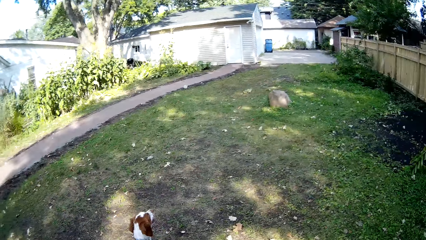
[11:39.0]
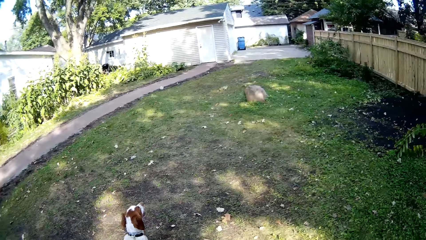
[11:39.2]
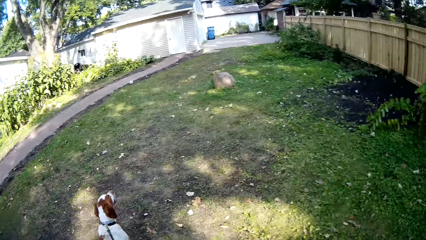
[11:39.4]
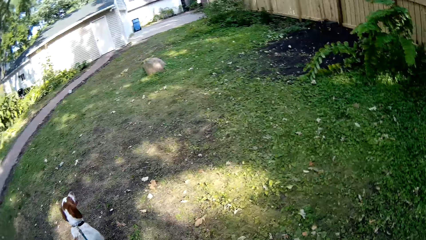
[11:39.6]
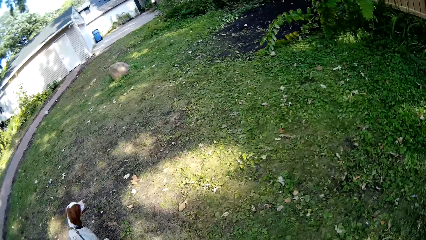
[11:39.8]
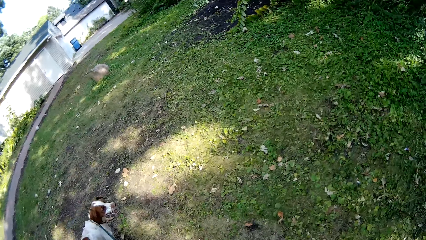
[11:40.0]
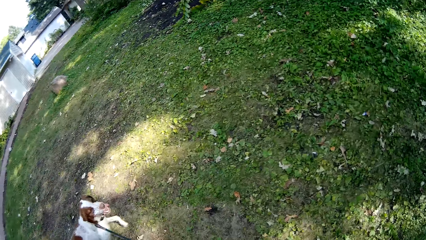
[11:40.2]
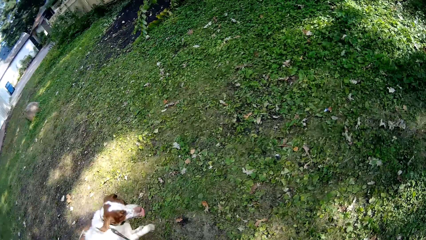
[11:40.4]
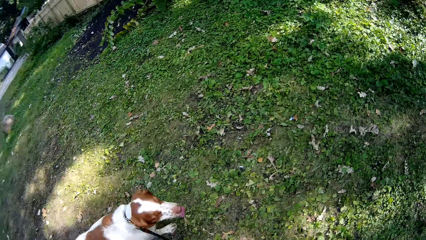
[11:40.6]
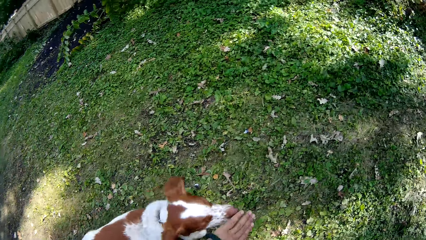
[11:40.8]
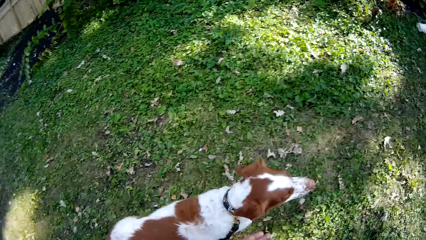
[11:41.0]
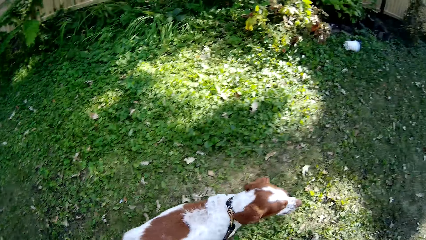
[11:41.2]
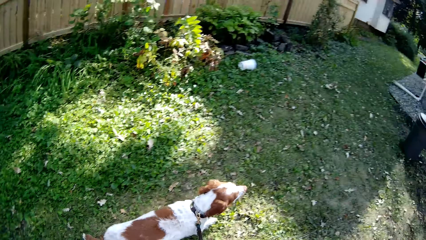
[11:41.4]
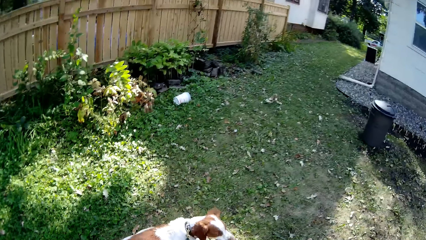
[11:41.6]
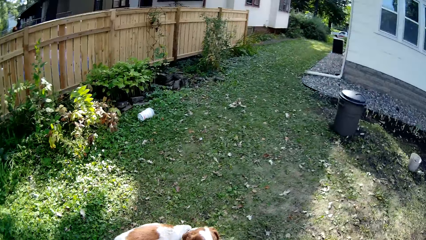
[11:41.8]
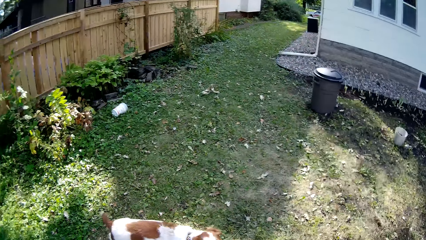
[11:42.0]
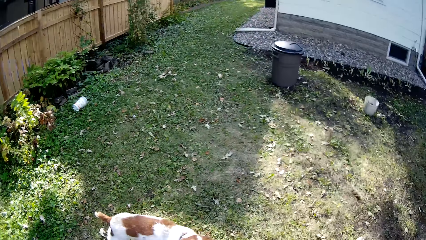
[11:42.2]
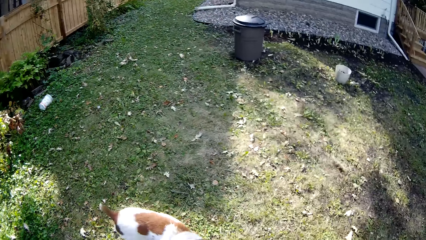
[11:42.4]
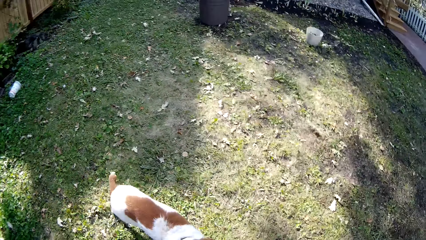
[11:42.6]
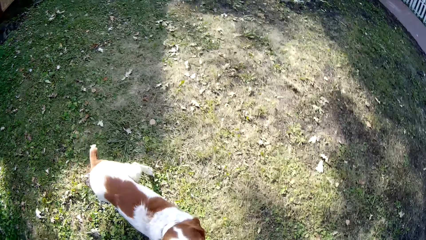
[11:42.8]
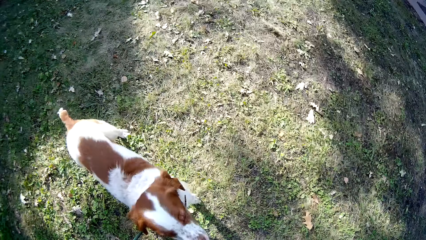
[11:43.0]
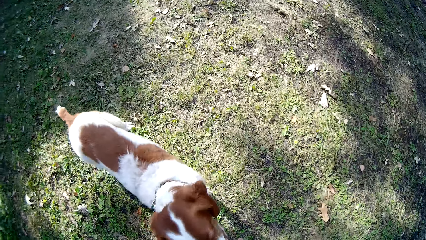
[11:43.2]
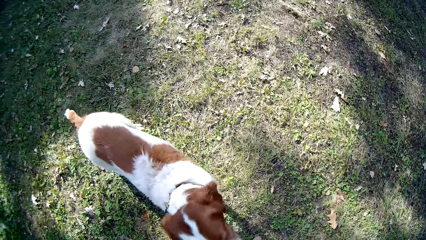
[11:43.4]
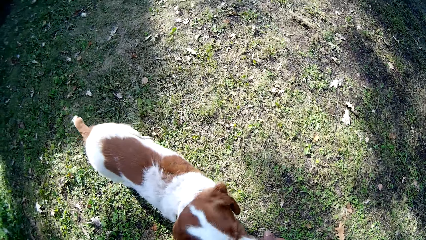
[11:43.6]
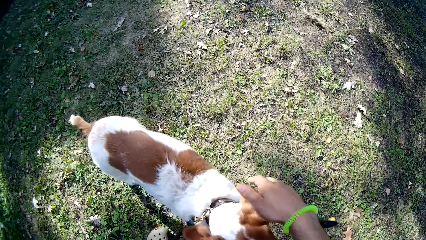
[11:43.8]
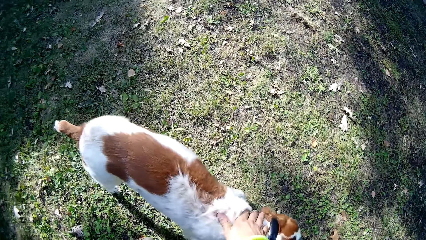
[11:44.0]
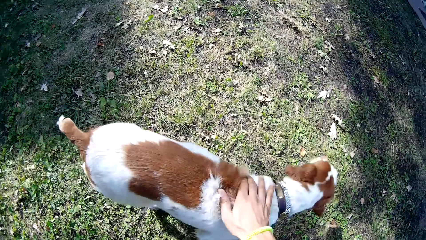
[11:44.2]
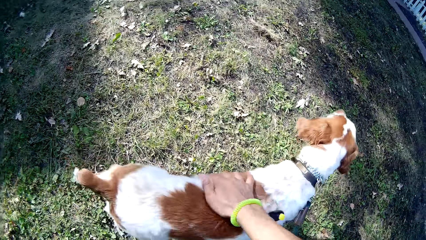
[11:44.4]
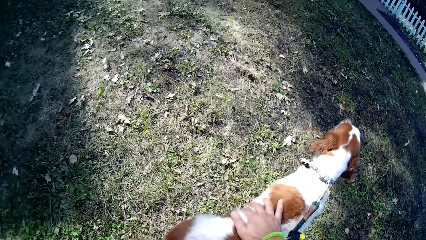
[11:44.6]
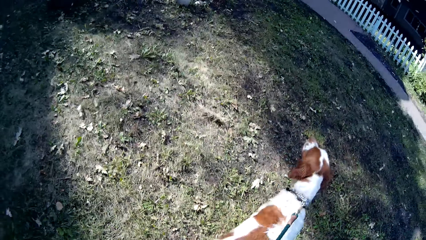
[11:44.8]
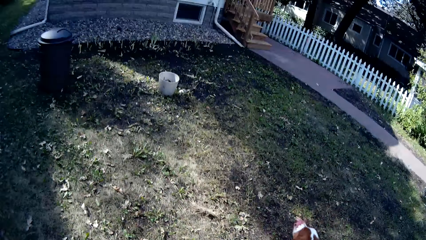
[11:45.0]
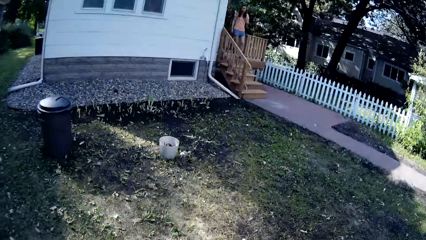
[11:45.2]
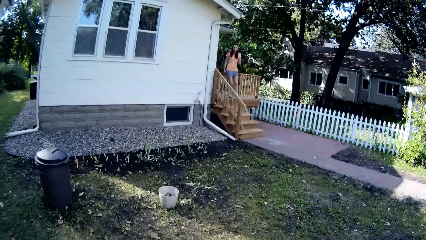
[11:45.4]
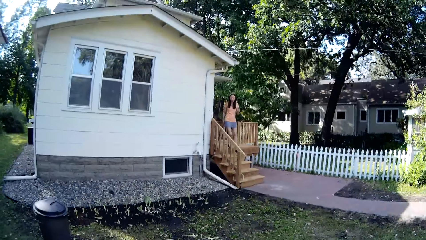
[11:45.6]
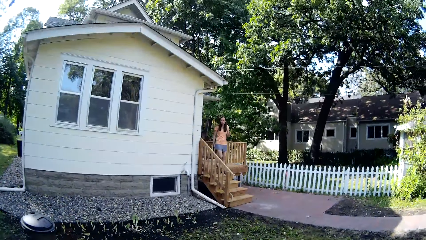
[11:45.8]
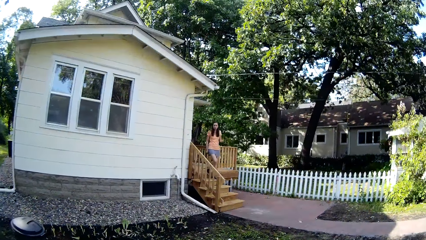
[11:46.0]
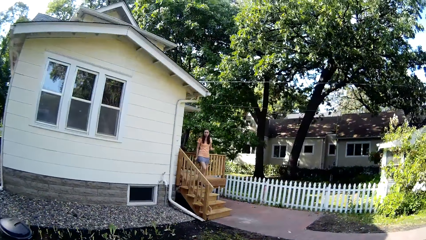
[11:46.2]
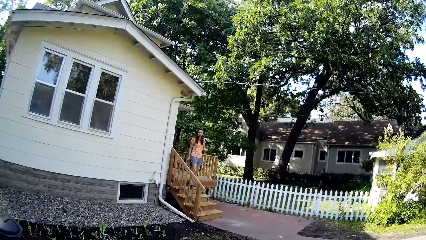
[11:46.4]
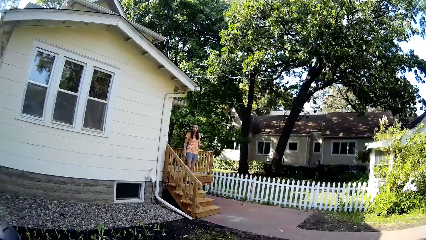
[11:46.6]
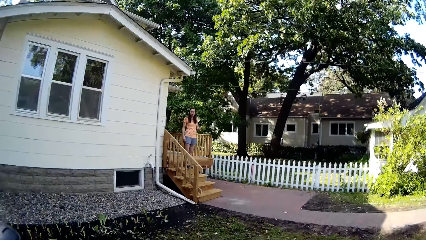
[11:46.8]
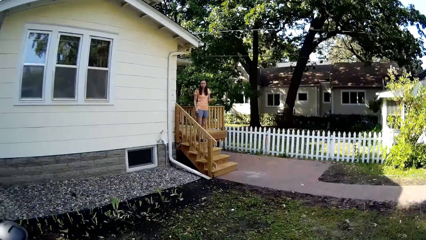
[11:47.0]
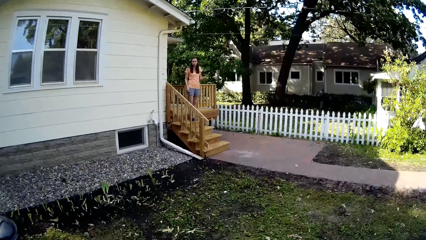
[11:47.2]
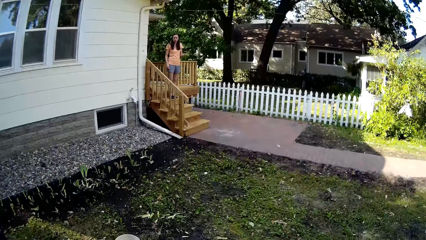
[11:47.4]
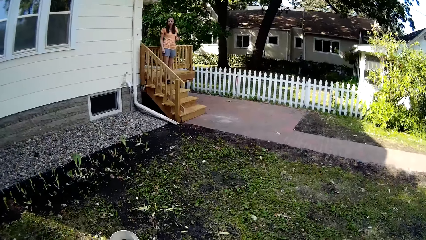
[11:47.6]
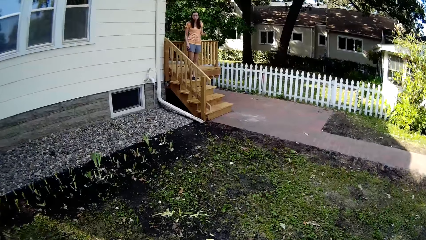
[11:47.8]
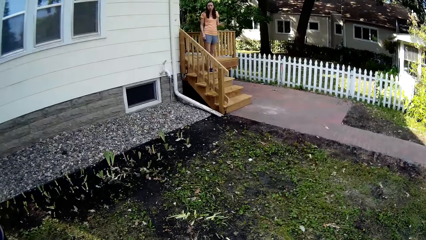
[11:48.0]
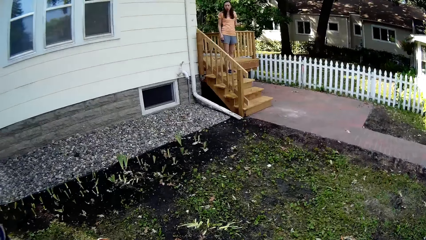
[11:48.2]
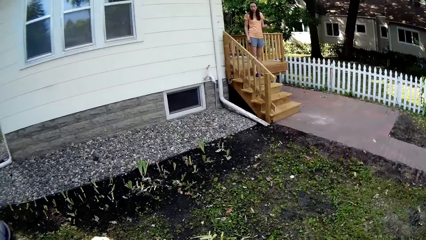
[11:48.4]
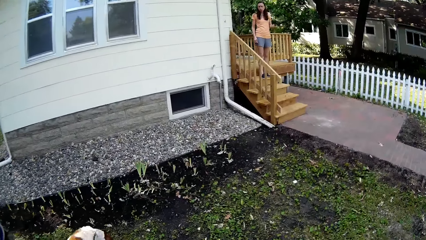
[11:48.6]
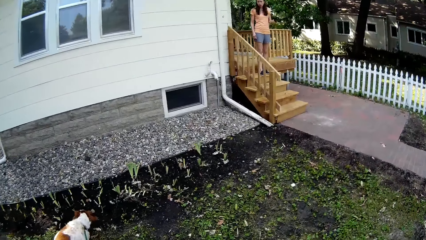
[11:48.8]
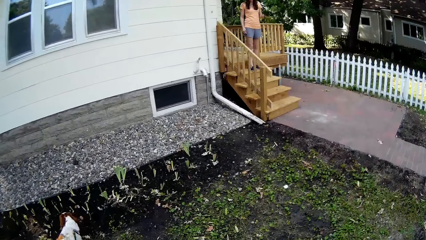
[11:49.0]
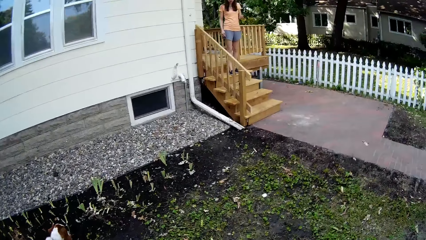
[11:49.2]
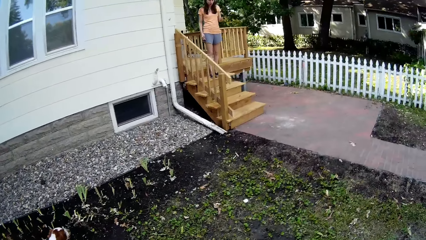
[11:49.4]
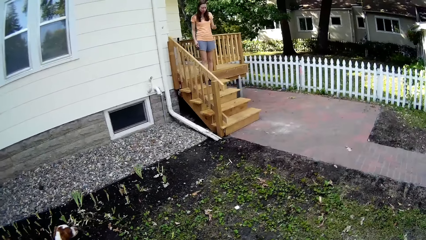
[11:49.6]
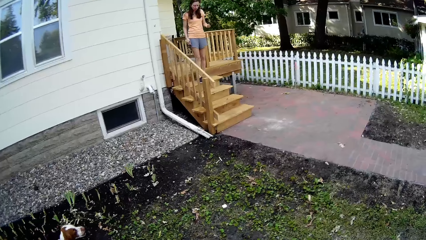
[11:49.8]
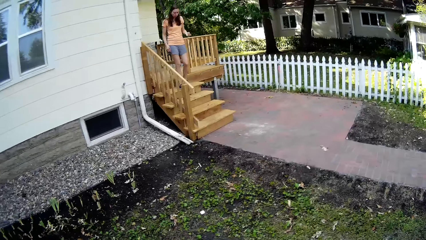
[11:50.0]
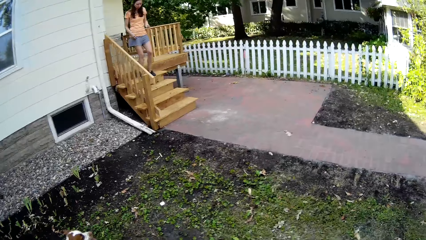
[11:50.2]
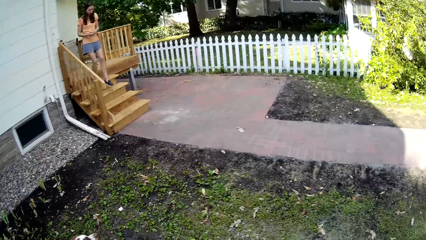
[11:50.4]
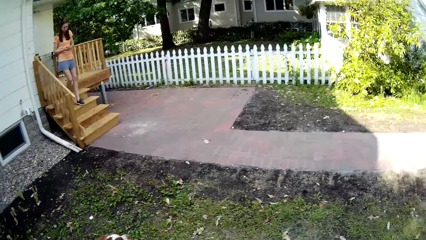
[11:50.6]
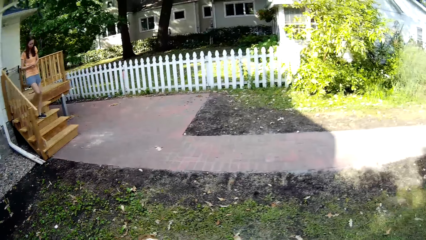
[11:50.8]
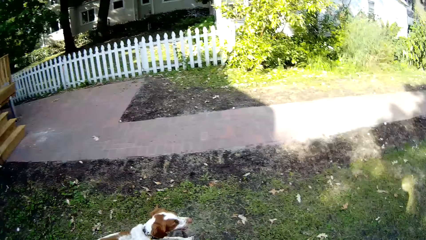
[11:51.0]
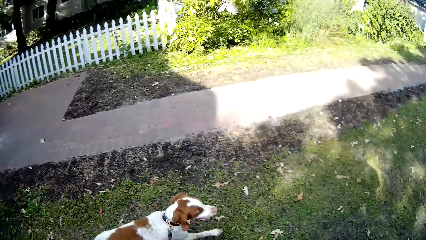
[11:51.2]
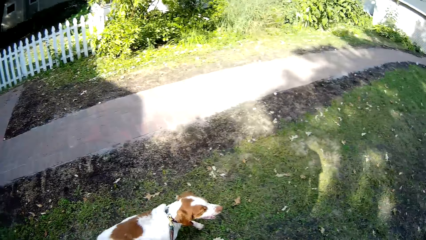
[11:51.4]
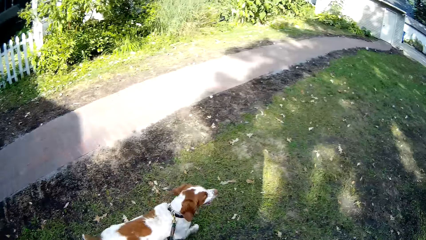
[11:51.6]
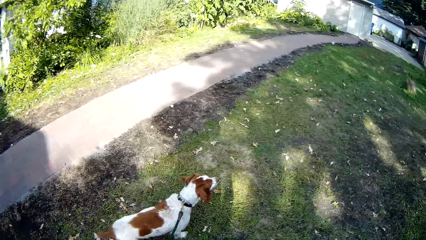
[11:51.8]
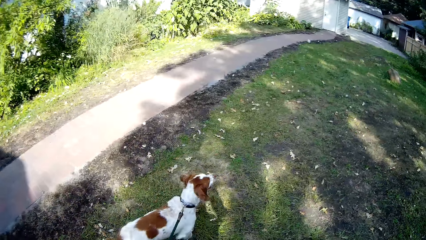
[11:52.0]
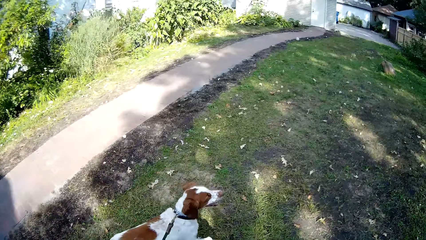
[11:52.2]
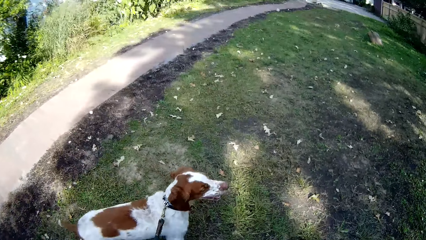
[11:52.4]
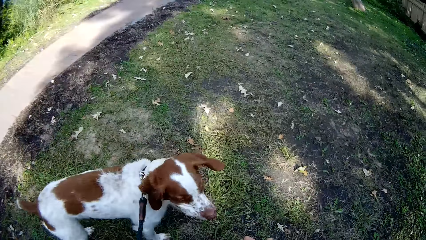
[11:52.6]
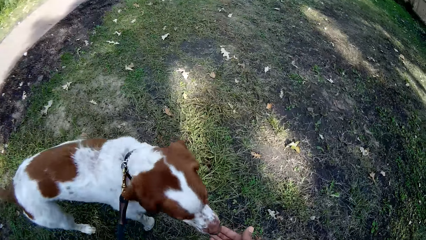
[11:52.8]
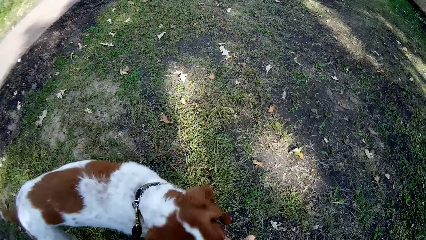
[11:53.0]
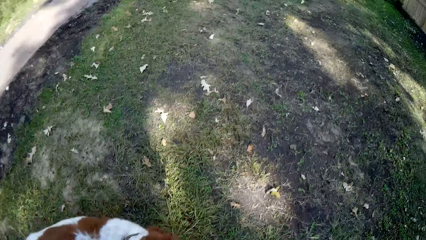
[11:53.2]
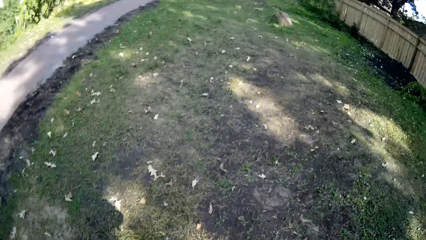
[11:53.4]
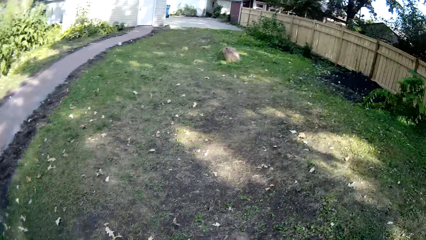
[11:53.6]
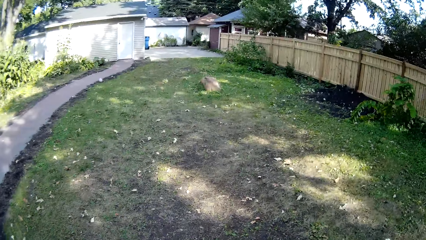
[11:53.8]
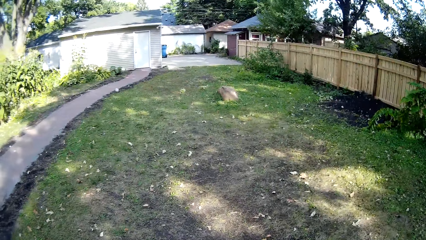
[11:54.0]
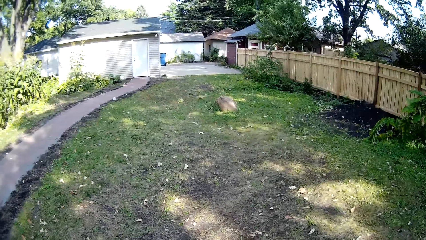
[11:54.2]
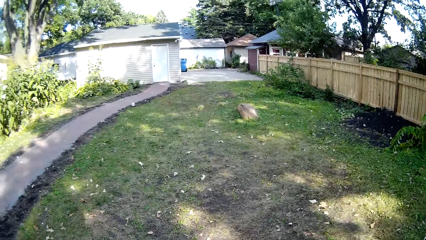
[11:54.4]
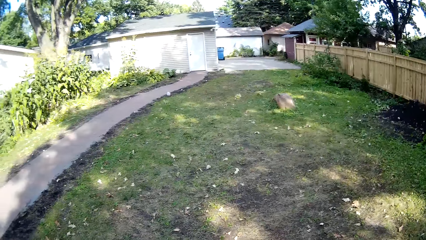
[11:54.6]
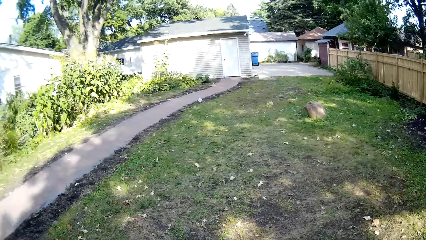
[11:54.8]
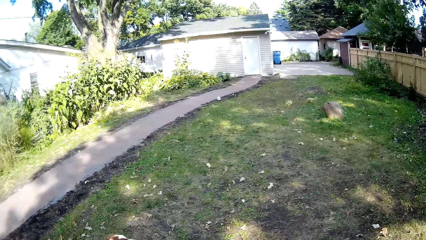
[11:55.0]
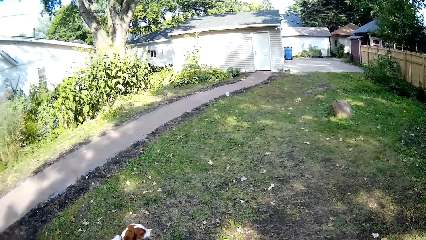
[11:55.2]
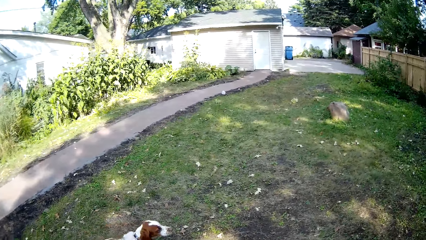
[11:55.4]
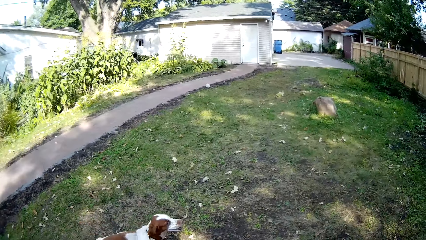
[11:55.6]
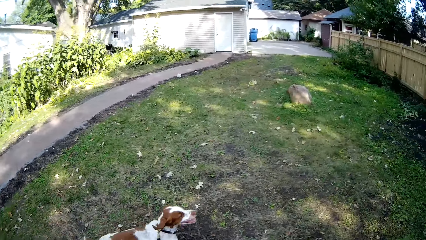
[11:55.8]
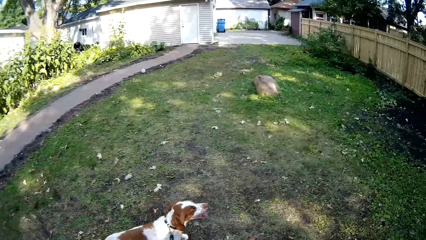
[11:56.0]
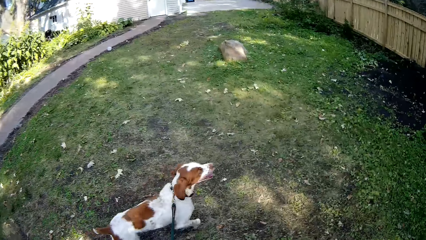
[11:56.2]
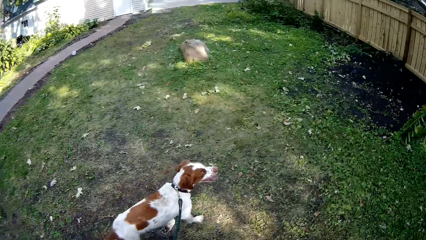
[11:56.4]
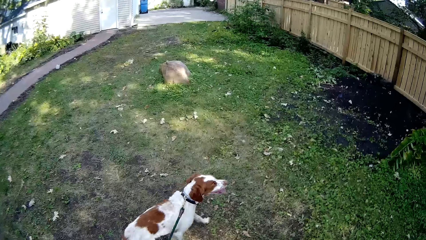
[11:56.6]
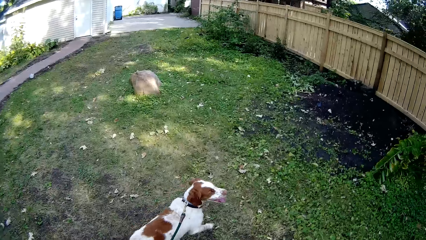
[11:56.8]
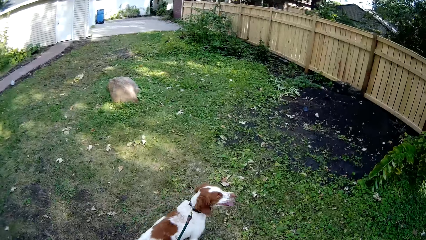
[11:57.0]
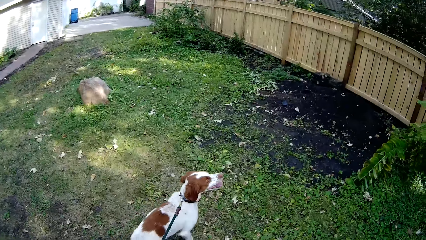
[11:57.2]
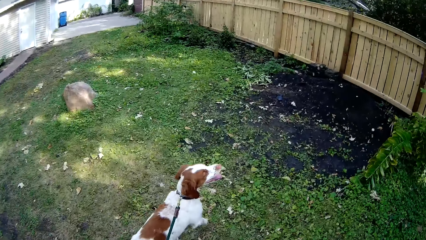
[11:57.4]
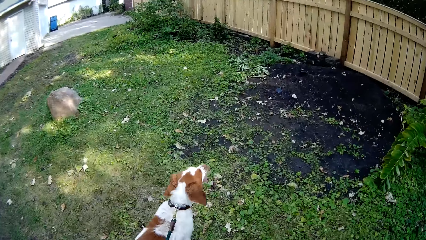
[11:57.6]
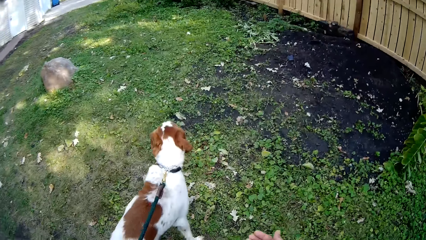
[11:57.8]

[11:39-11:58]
The camera wearer walks around the compound with the dog. They play with the dog. They stop with the dog and rub the dog. They walk around the compound with the dog and look around the compound. They stop with the dog. They look around the compound and walk around the compound with the dog.
